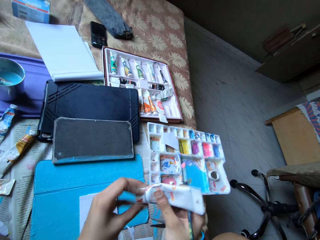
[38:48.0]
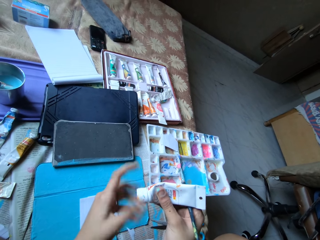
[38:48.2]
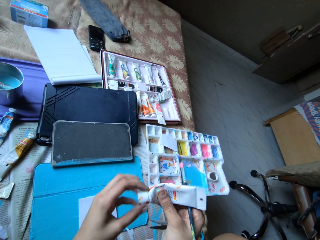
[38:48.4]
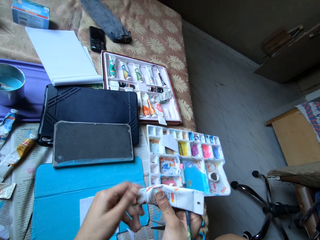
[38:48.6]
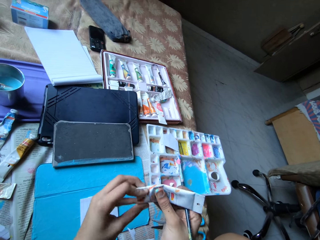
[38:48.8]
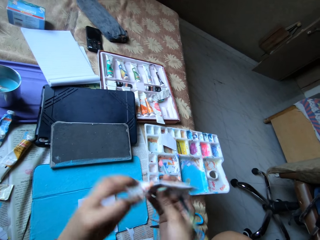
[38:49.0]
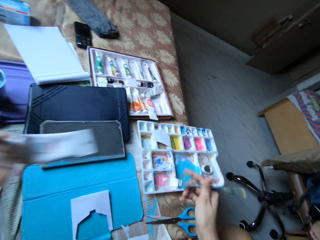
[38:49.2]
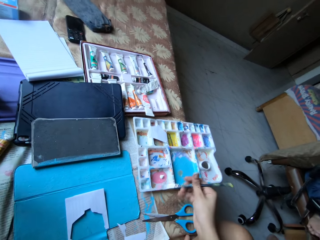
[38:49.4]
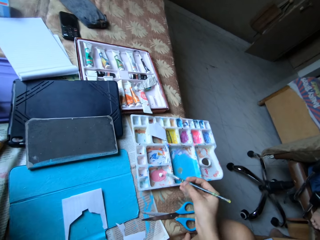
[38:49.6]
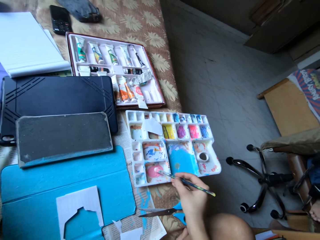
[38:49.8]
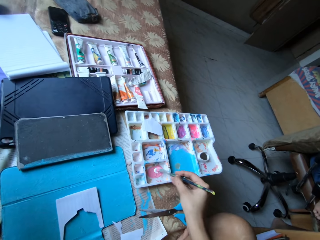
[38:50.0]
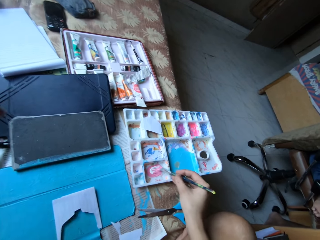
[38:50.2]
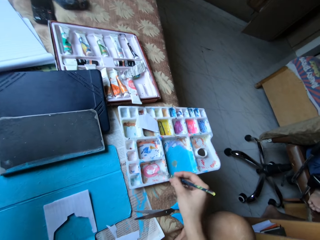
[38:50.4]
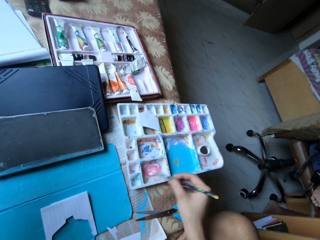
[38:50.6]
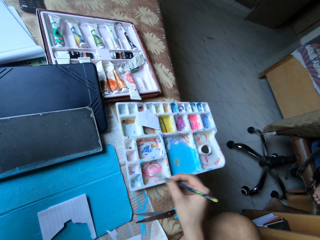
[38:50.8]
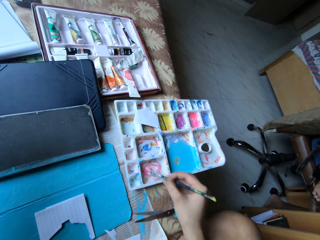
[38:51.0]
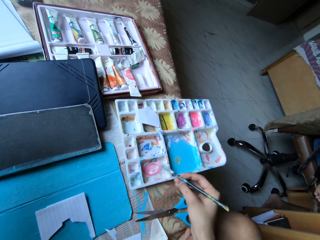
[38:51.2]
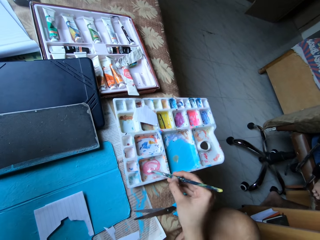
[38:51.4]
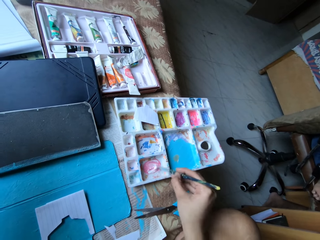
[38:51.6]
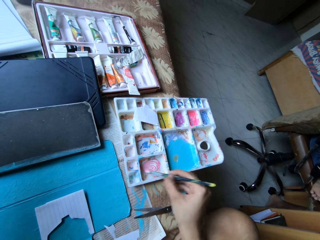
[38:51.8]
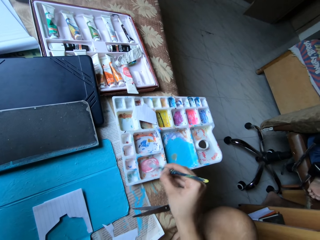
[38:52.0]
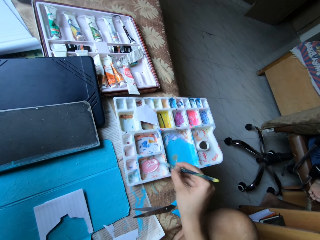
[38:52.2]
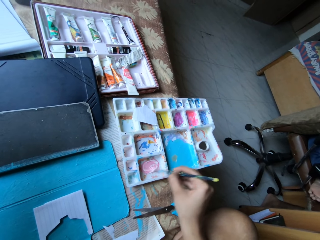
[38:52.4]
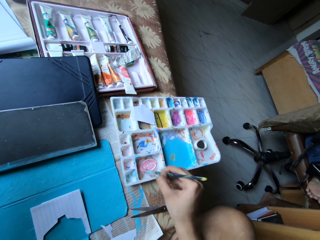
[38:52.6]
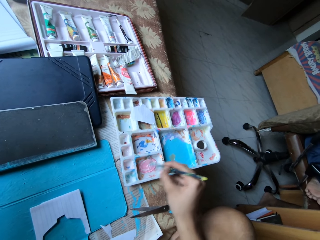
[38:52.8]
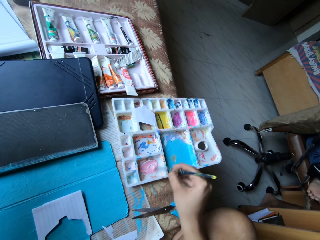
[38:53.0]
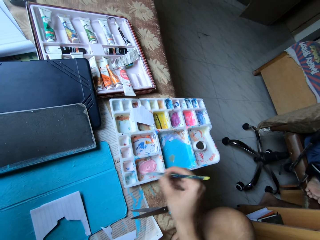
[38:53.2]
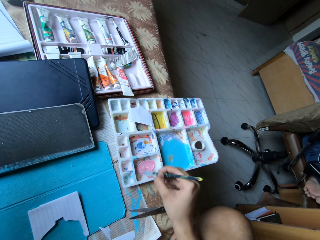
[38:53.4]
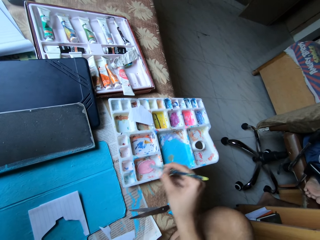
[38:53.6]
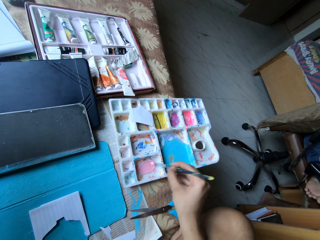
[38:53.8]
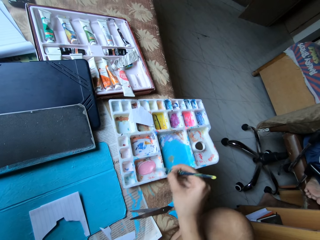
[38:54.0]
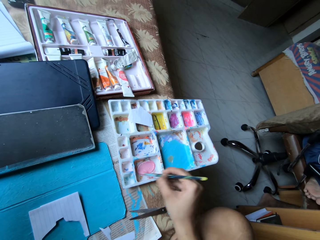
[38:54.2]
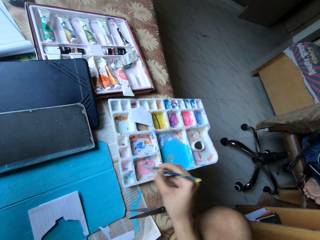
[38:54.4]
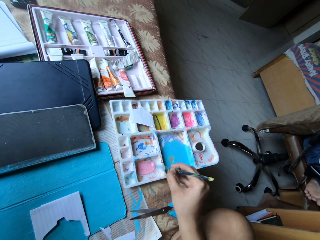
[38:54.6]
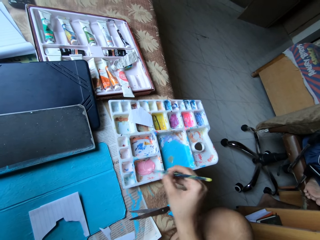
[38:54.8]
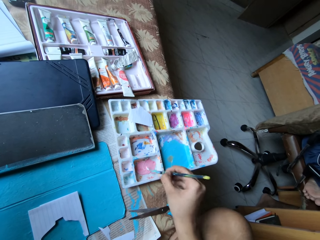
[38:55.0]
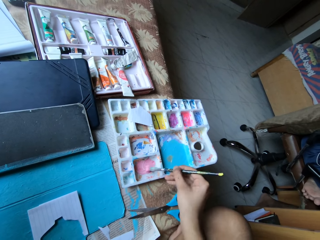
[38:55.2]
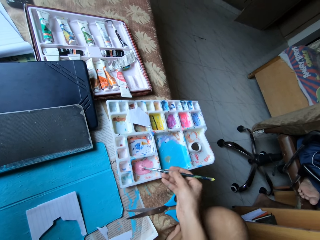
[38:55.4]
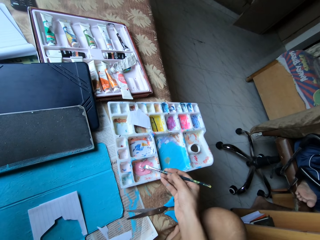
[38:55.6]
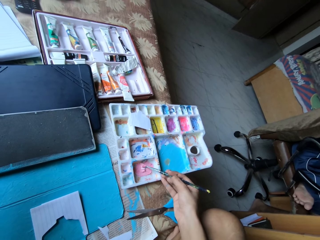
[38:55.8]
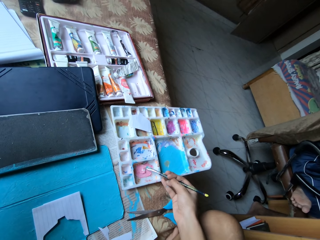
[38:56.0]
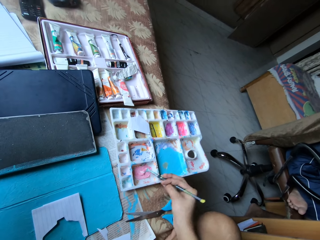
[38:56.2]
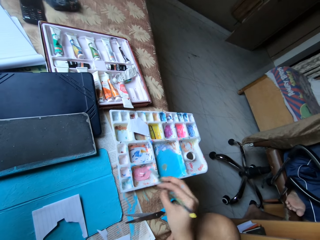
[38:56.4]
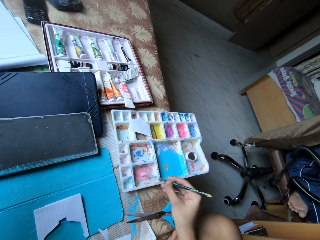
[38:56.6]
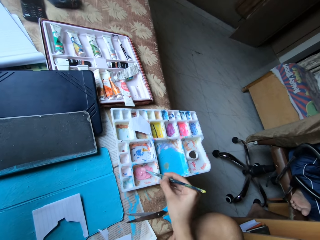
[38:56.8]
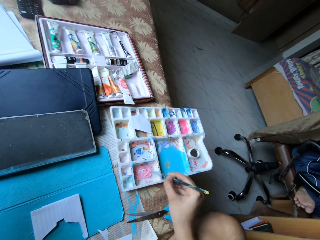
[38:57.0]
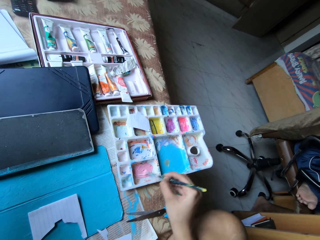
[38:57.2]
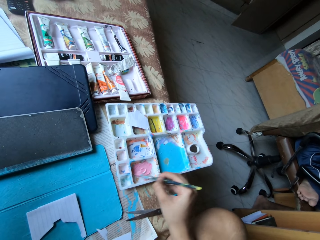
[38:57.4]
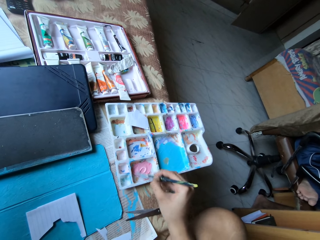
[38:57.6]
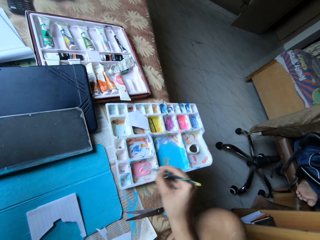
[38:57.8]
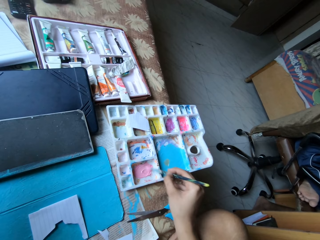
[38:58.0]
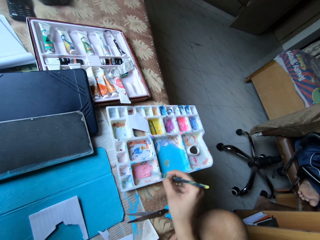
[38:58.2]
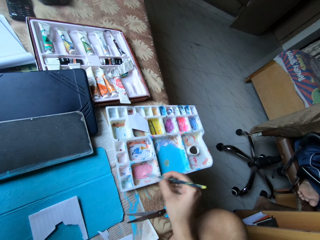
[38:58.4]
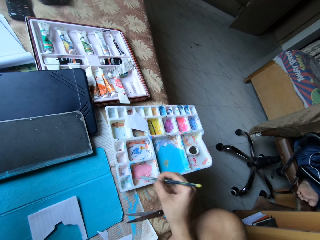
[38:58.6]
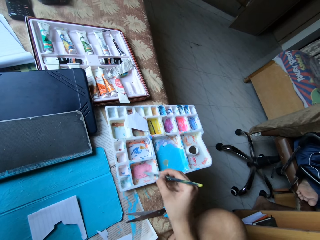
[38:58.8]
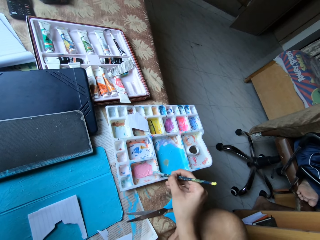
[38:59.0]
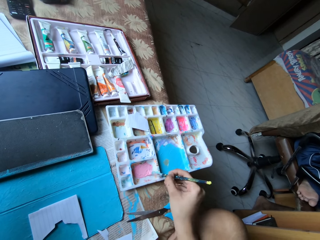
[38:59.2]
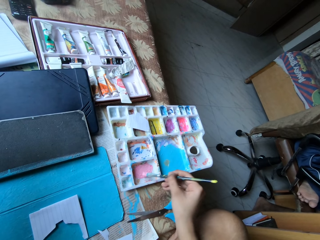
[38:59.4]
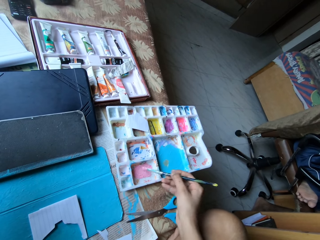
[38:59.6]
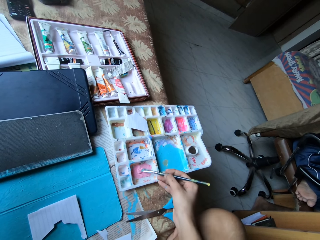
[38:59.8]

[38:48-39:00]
The camera wearer closes the paint tube in her right hand with the cap in her left hand. She holds the paint tube in her left hand. She mixes the paints in the compartment of the paint palette on the bed with the paint brush in her right hand.

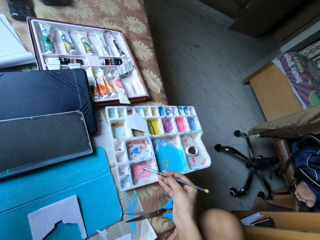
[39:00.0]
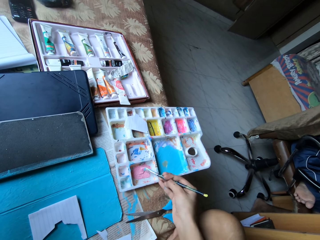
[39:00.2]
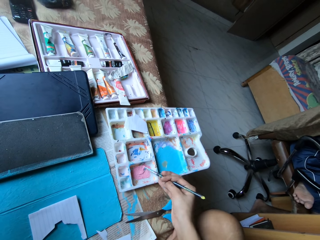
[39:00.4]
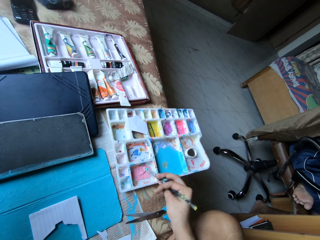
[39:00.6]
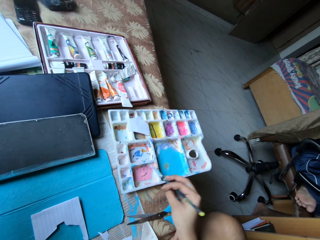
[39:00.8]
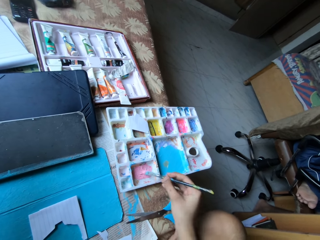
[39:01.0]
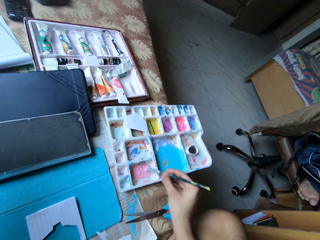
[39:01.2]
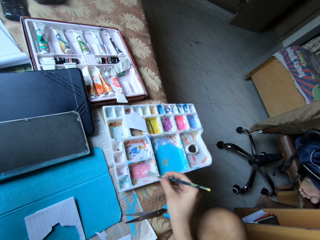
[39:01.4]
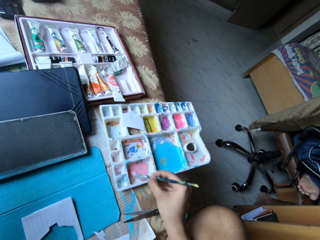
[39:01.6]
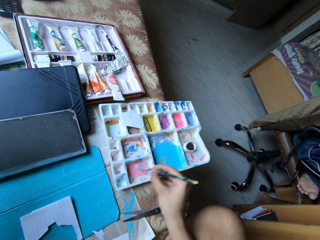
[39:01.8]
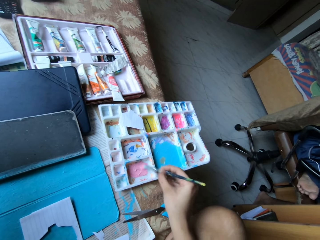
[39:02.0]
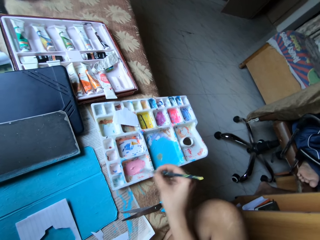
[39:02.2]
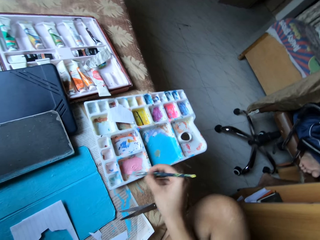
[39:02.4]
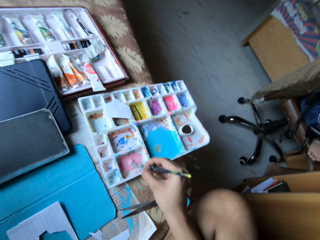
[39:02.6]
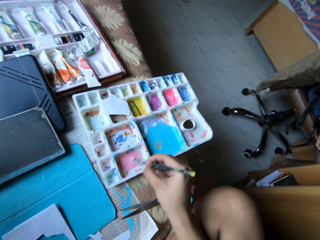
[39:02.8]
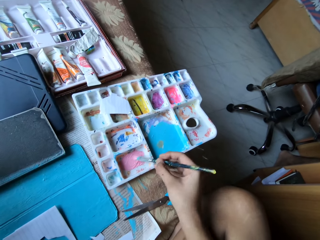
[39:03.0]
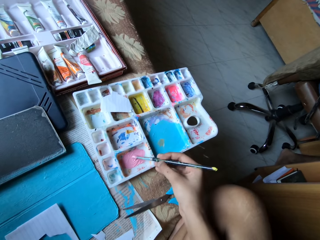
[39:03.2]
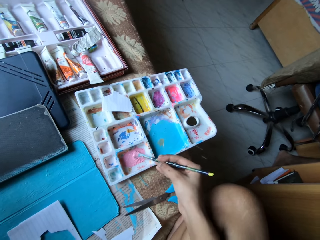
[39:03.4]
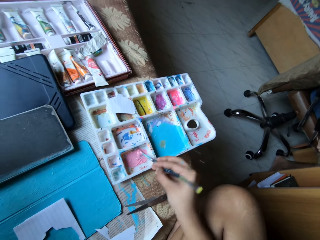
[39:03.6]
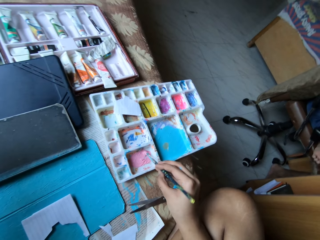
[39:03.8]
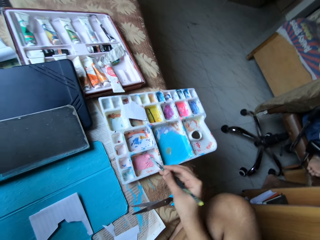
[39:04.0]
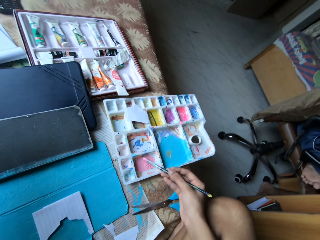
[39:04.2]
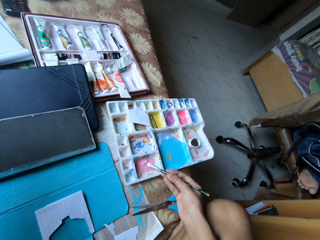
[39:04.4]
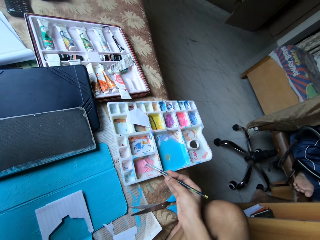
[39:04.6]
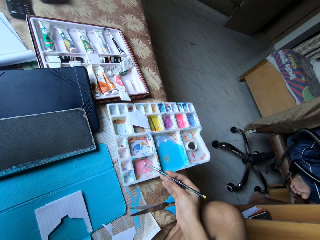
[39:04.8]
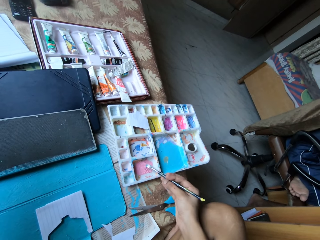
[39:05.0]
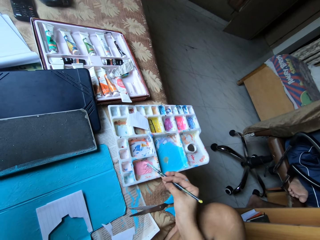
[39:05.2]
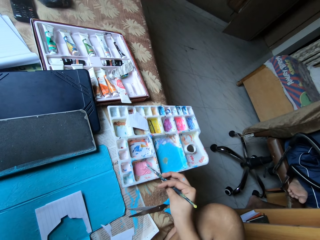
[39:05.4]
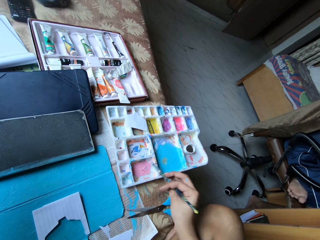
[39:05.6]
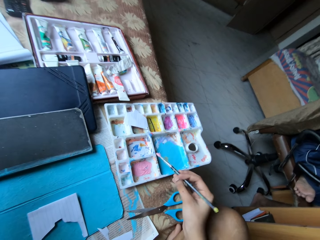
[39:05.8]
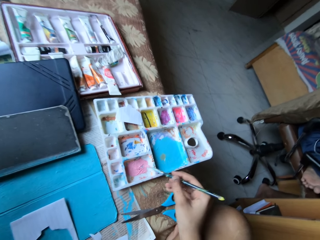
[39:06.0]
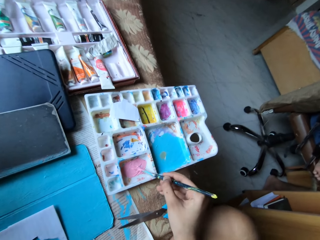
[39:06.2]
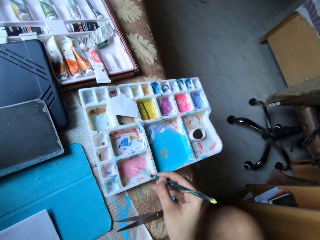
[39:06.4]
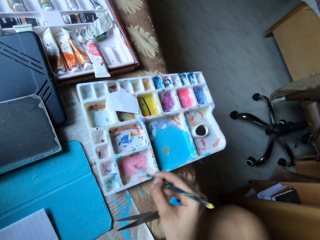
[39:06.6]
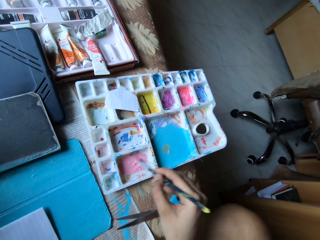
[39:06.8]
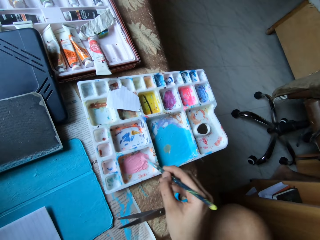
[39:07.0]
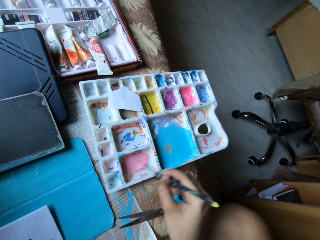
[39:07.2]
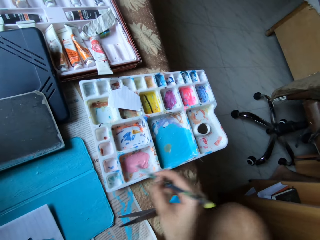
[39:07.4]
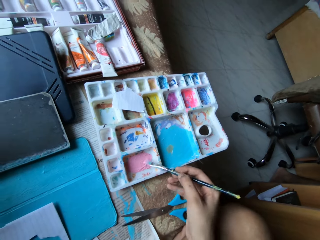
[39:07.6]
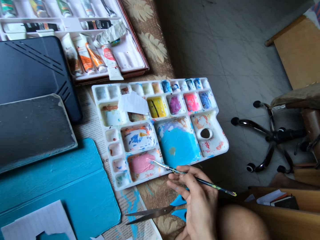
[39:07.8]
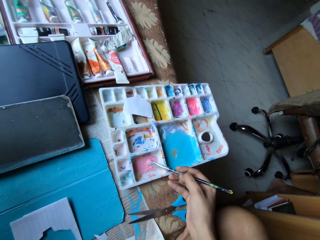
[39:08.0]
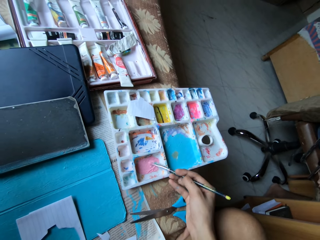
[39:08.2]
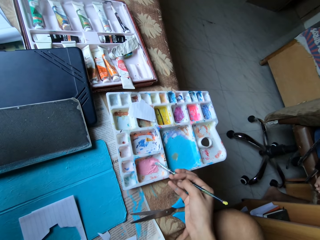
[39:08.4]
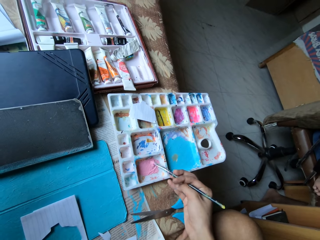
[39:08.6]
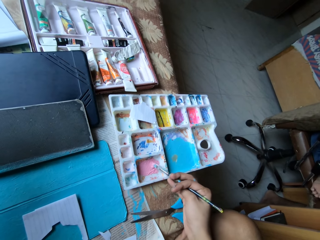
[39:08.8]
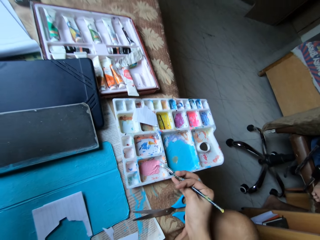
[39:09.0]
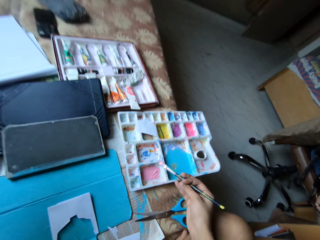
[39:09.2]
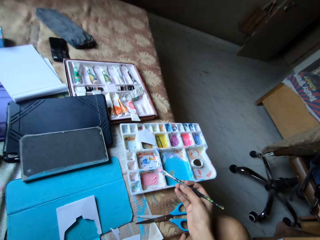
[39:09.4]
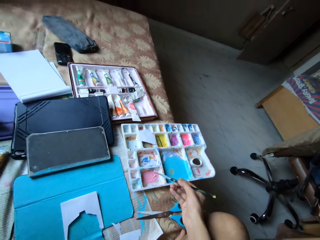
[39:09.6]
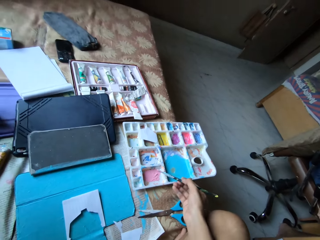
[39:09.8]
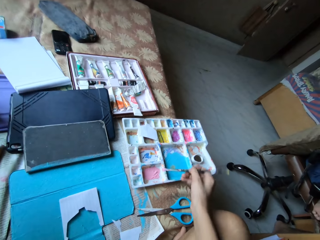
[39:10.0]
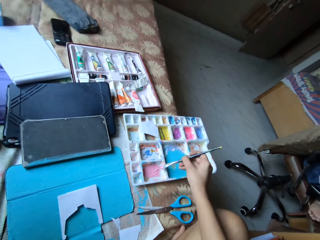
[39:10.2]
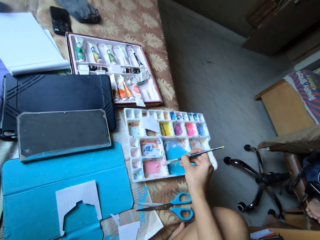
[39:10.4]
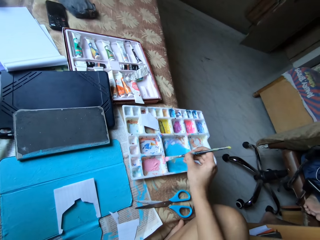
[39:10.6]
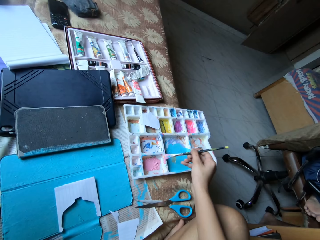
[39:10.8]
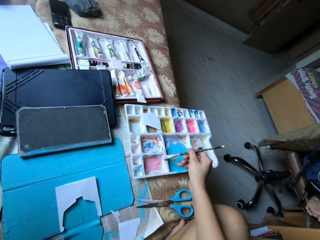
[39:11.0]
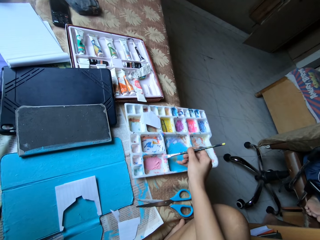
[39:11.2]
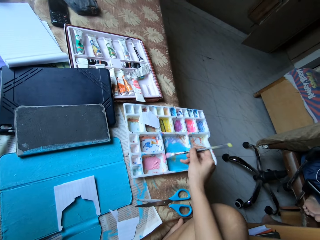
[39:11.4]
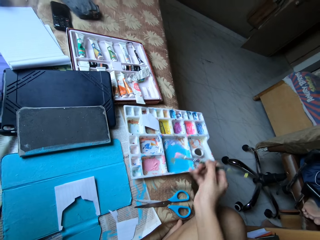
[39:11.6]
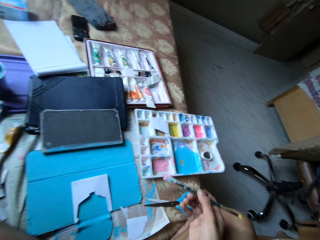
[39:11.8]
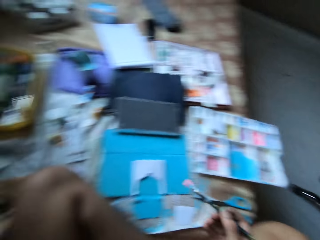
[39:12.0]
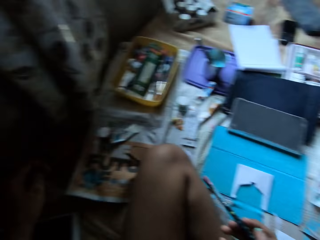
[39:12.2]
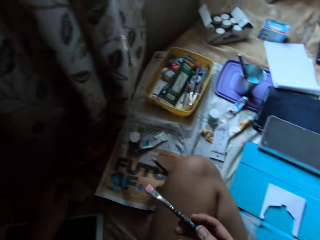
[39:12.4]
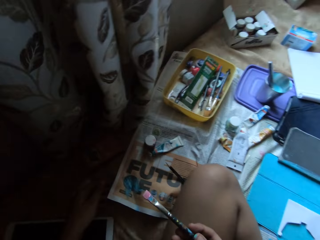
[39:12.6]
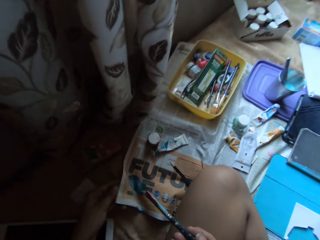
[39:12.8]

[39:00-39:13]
The camera wearer mixes the paints in the compartment of the paint palette on the bed with the paint brush in her right hand. She wipes the paint brush in her right hand on the paint palette on the bed. She moves the paint brush on the paint tray.
